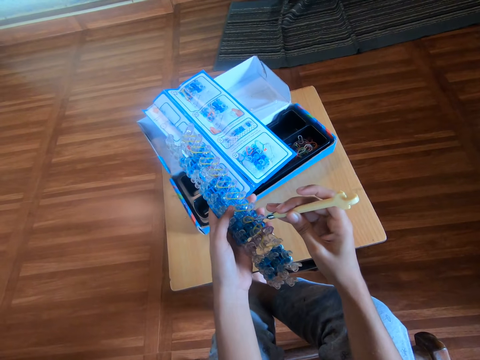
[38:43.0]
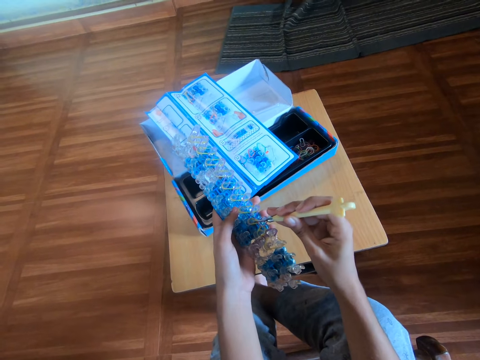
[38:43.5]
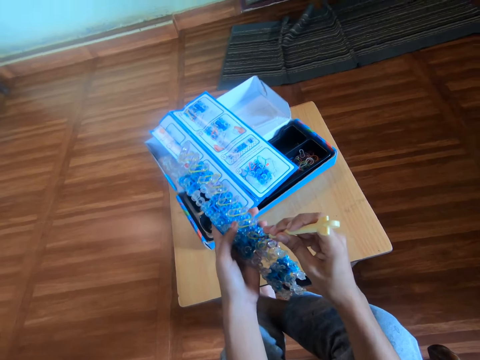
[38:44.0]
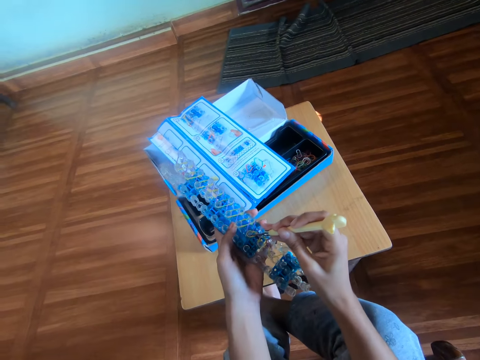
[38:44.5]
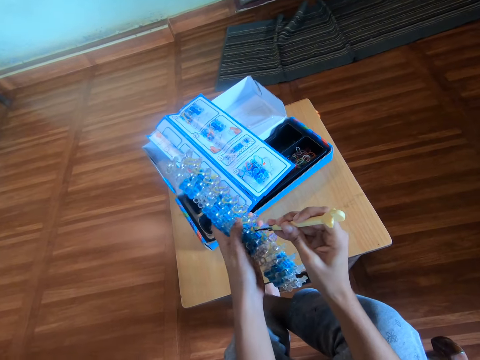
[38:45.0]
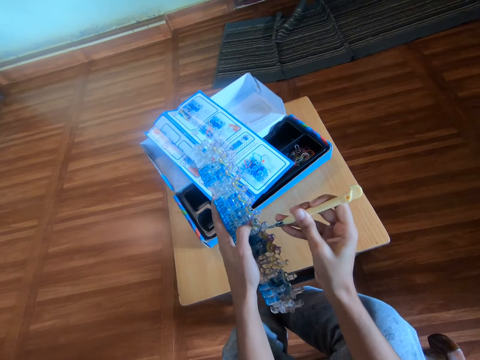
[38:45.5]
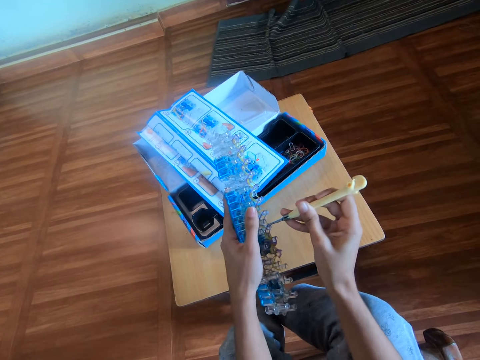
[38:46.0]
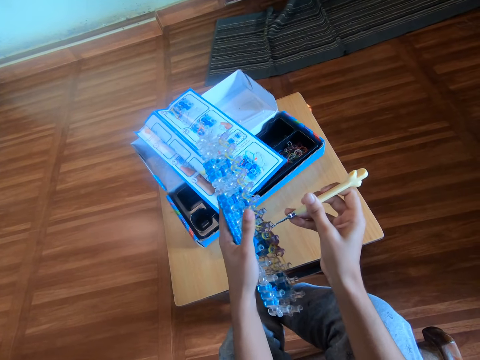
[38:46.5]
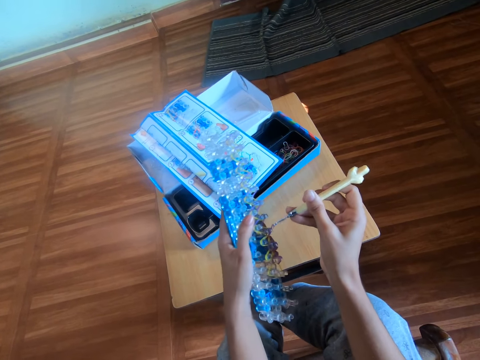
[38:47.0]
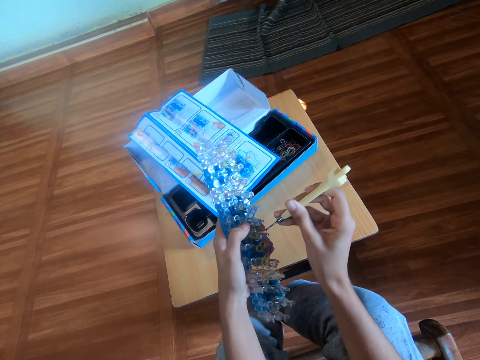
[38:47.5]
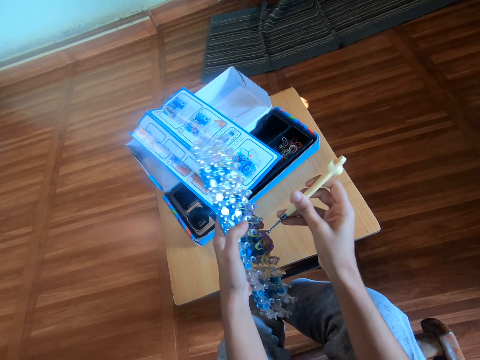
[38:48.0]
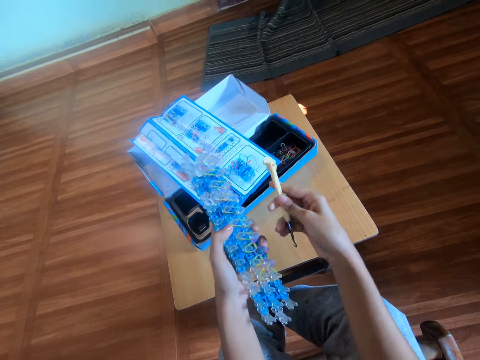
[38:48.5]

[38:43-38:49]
The camera wearer crochets the loom board.

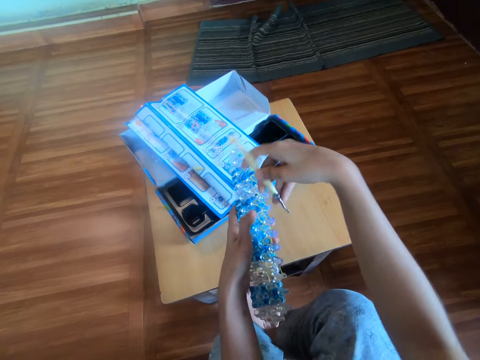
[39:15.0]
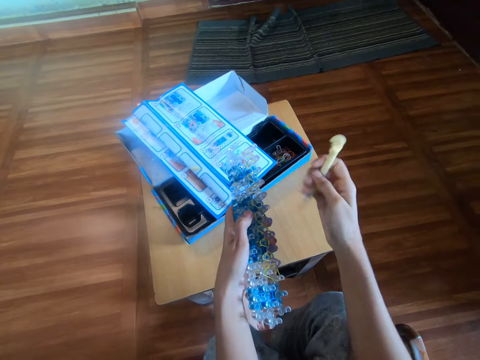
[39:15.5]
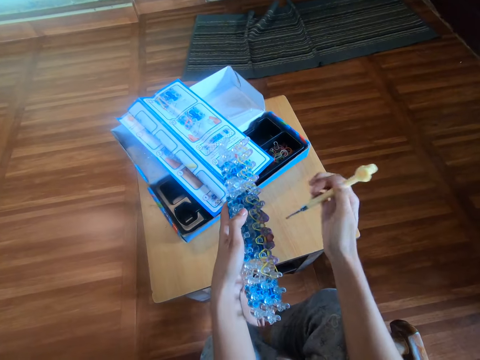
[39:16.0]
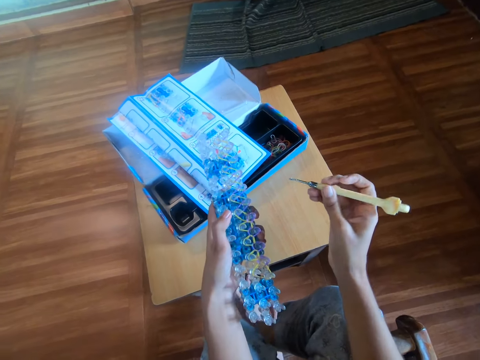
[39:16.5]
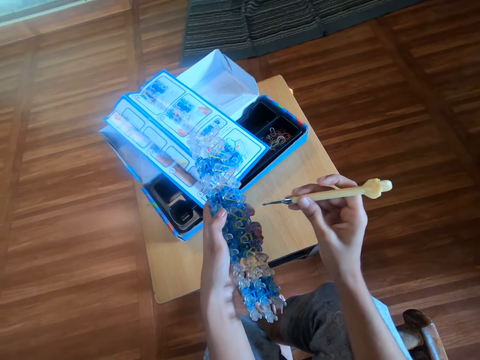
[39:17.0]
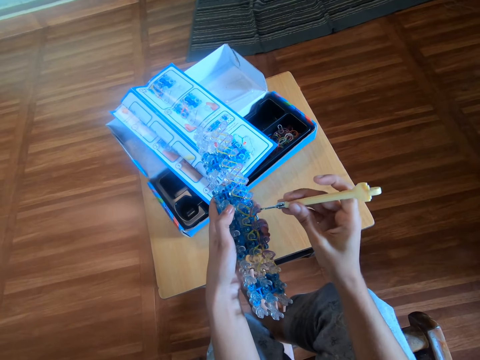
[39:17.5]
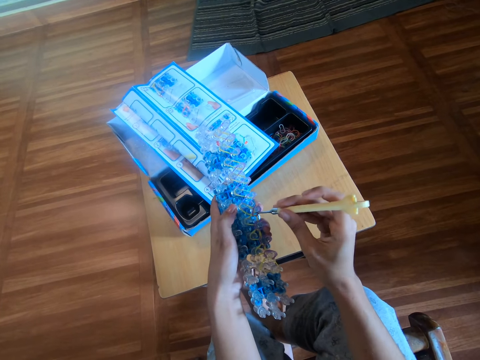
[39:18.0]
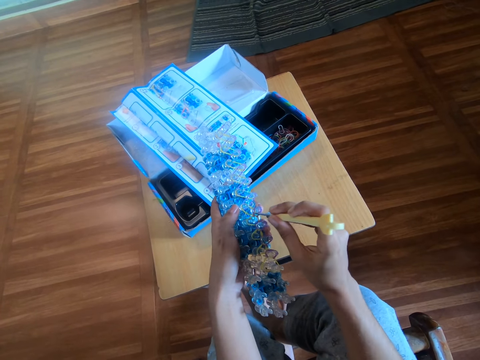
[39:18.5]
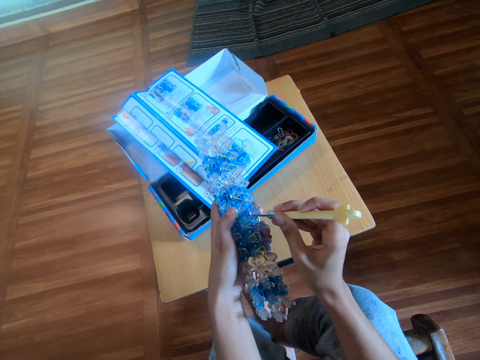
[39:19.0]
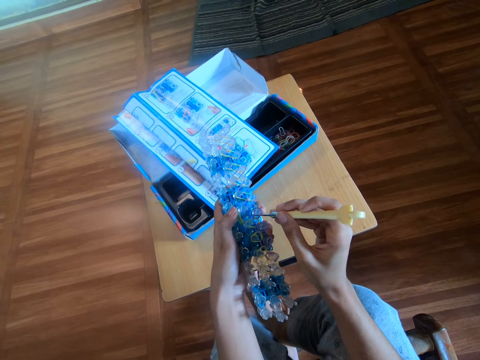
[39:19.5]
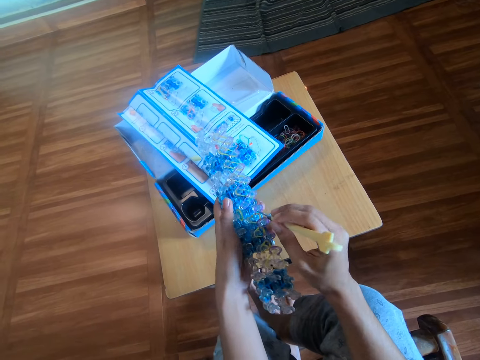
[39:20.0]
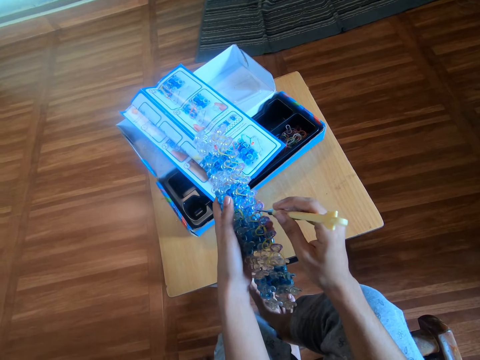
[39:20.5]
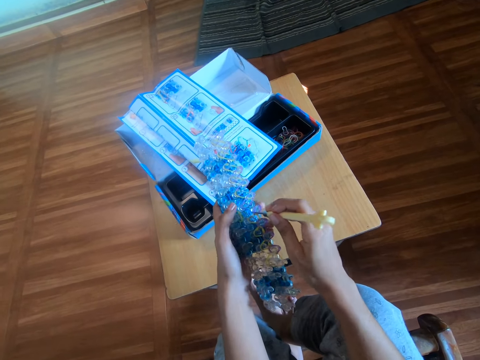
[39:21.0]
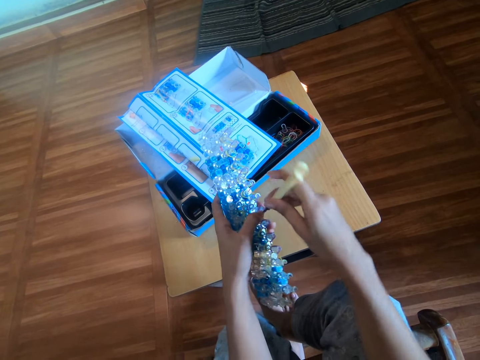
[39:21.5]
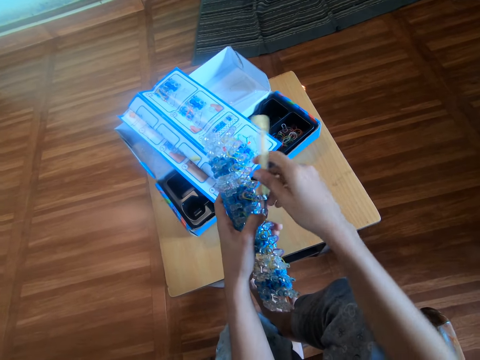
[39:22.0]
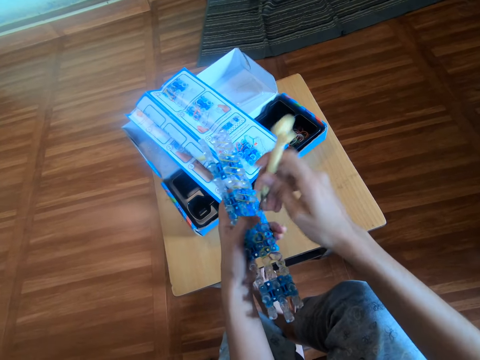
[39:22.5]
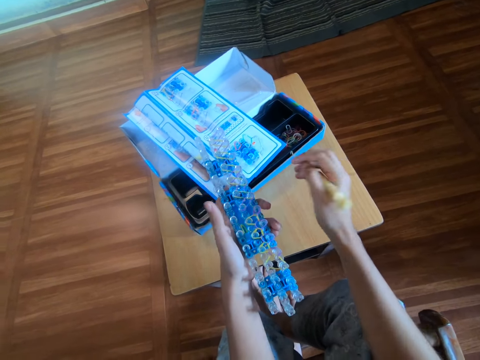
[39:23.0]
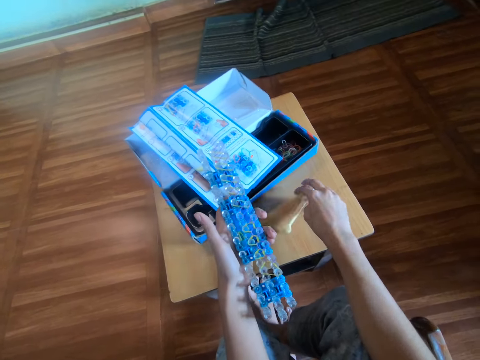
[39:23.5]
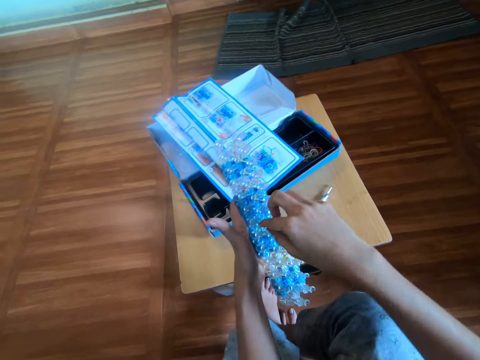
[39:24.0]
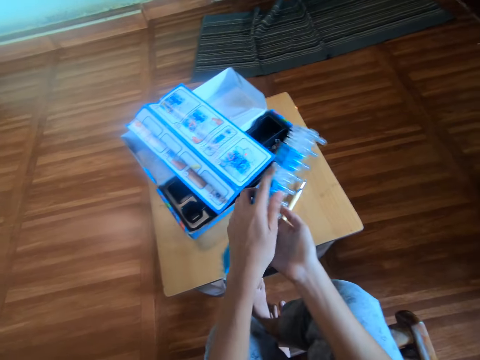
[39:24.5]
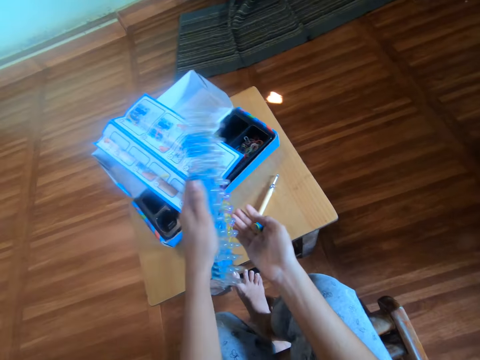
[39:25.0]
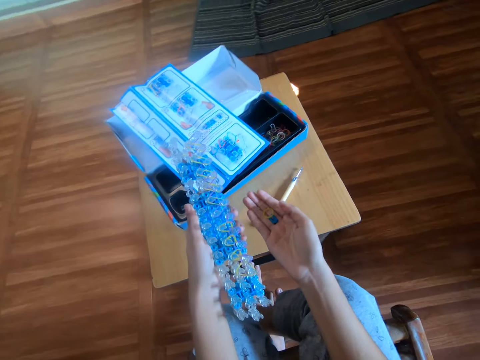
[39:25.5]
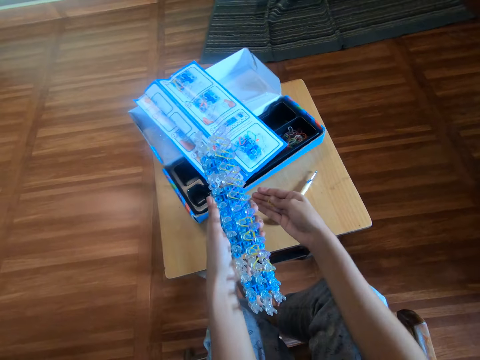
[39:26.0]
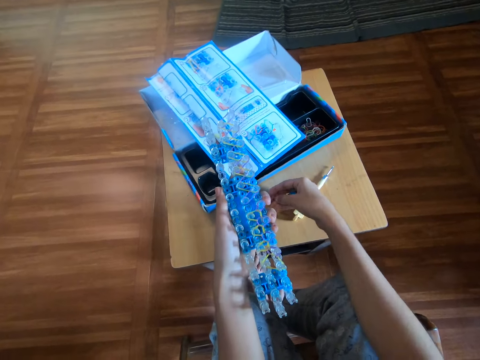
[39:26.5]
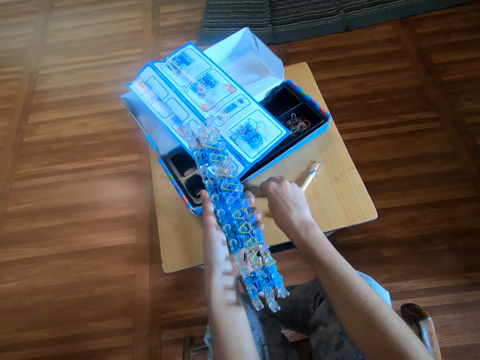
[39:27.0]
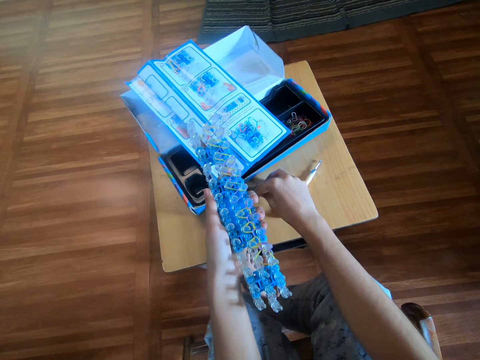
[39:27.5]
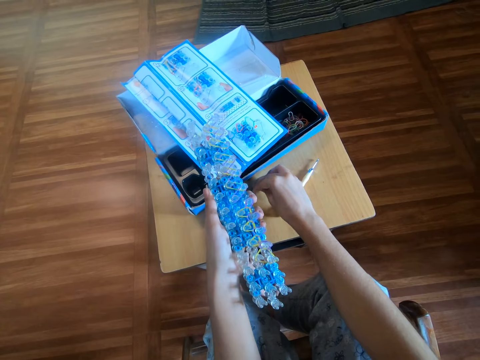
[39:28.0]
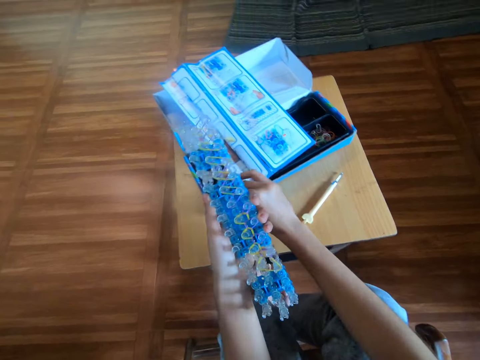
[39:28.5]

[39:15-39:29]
The camera wearer moves the crochet away. She crochets the loom board. She holds the loom board with a finger. She removes the finger from the loom board. She drops the crochet hook on the table with her right hand. She touches the rubber band loom with her right hand. She holds the rubber band. She turns the rubber band loom over to her right hand. She holds the rubber band on the other hand. She drops the mini rubber bands on the table with her right hand.

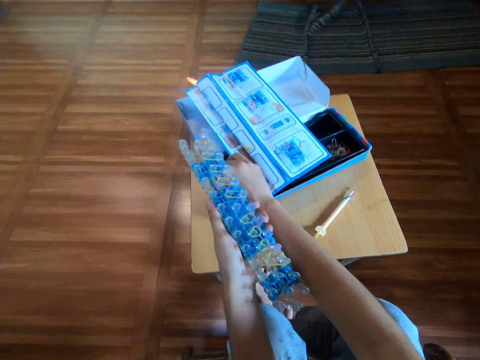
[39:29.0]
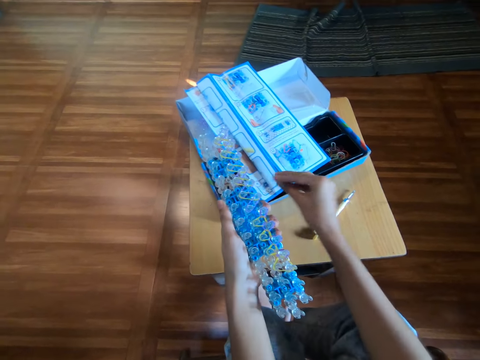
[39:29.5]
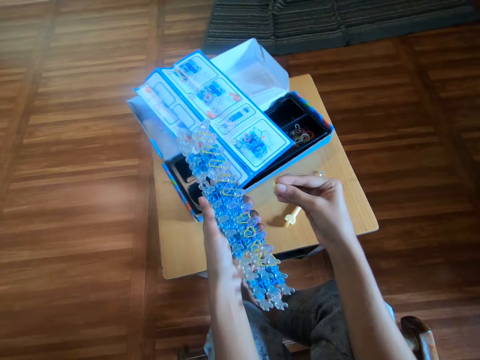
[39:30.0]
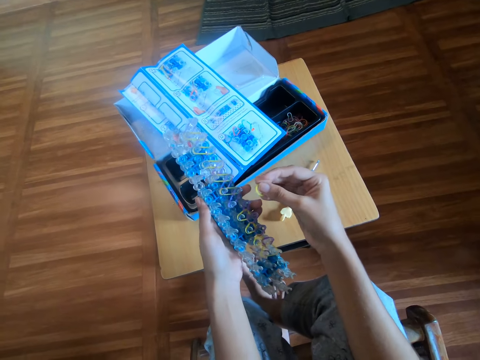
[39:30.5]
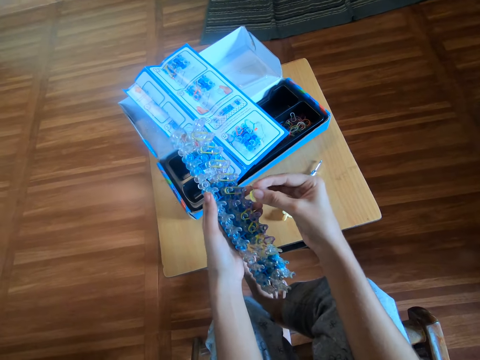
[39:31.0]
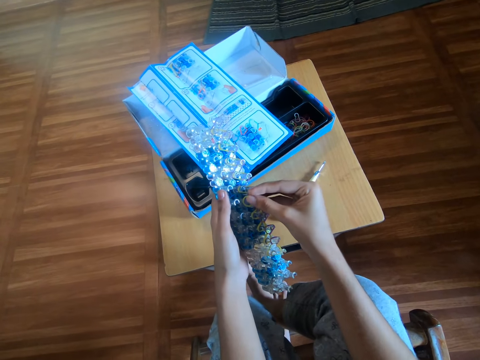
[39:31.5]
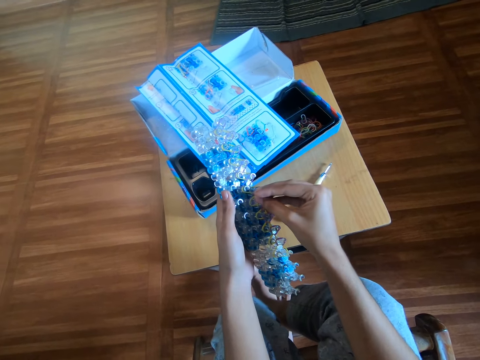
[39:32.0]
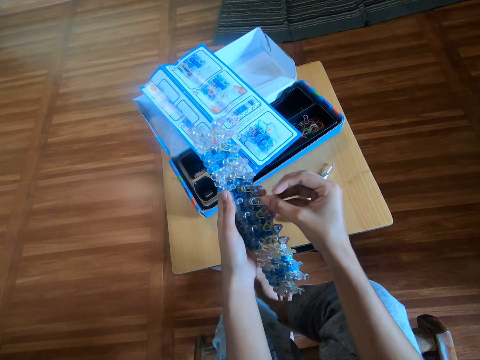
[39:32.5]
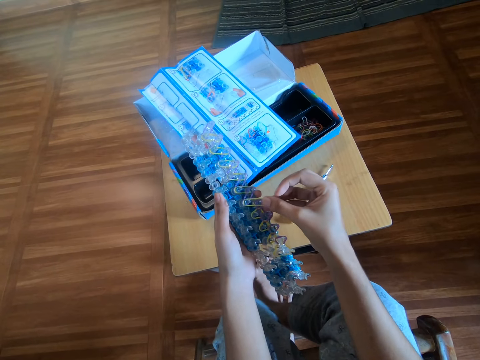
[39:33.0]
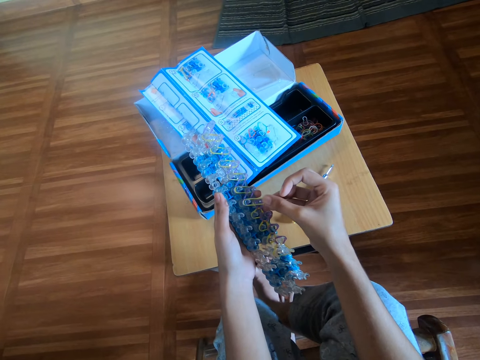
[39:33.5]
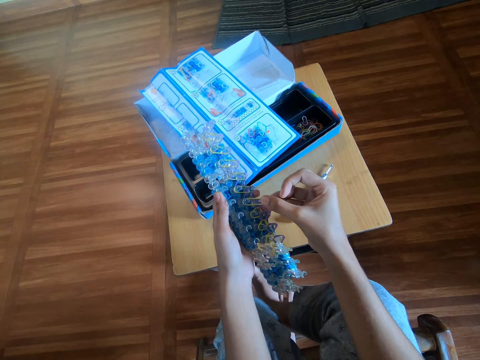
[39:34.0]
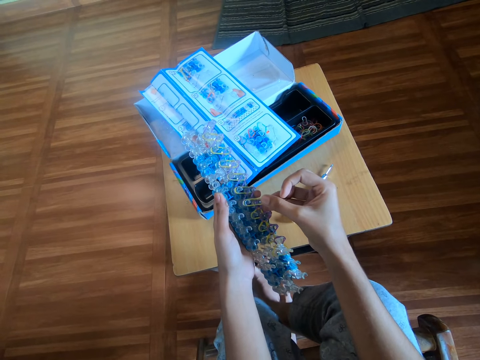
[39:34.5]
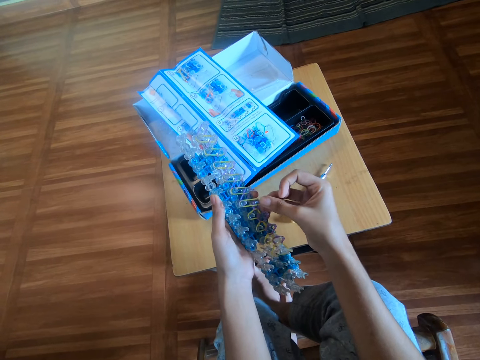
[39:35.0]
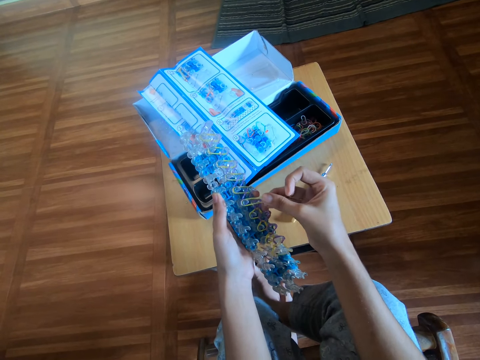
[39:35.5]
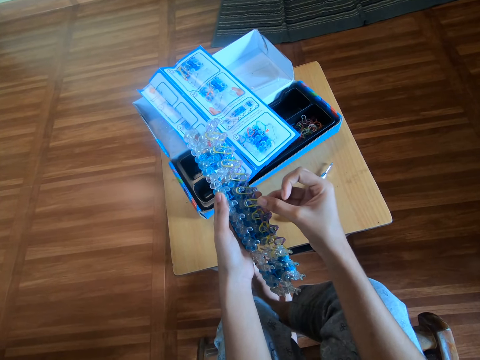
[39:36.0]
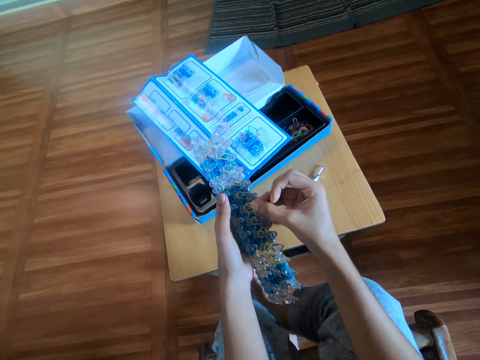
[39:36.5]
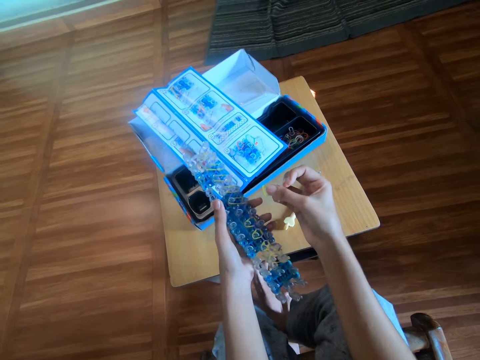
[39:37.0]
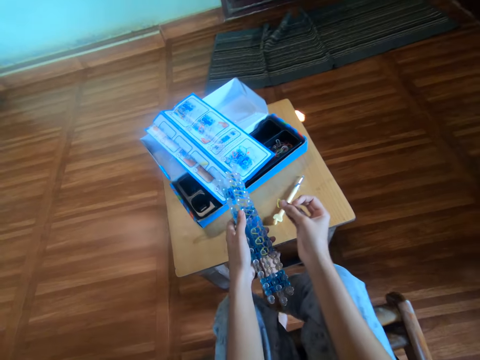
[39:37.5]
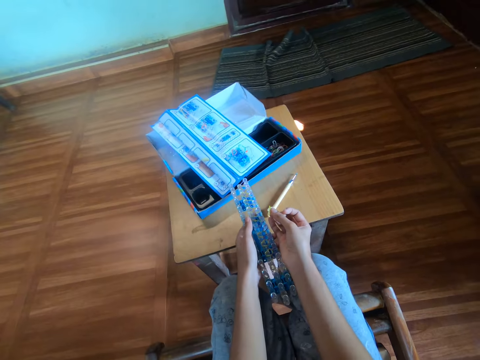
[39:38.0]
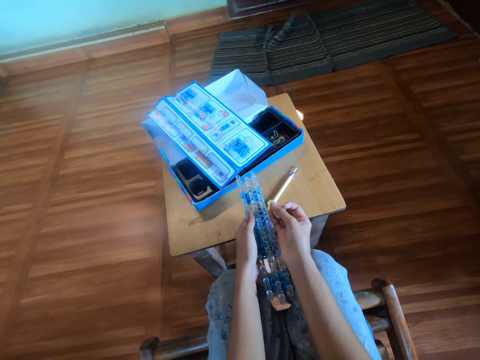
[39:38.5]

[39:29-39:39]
The camera wearer picks up the rubber band. She moves the mini rubber bands on the table with her right hand. She holds the rubber band on the hand. She attaches another yellow mini rubber band in her right hand to the rubber band loom. She removes another yellow mini rubber band from the rubber band loom with her right hand. She moves the rubber band loom towards the other hand.
